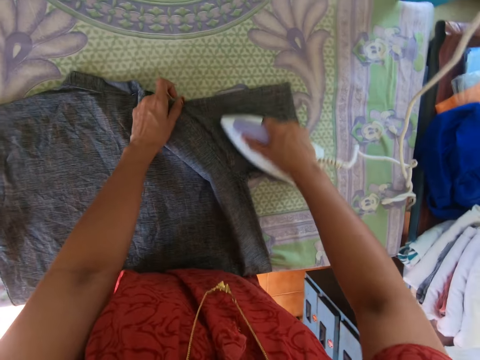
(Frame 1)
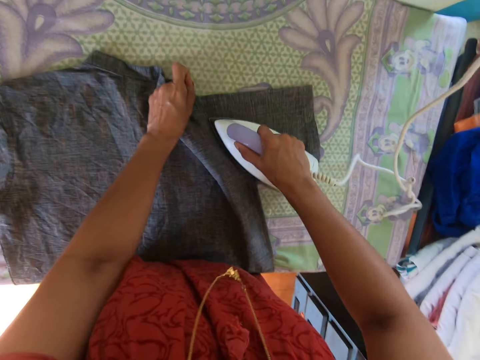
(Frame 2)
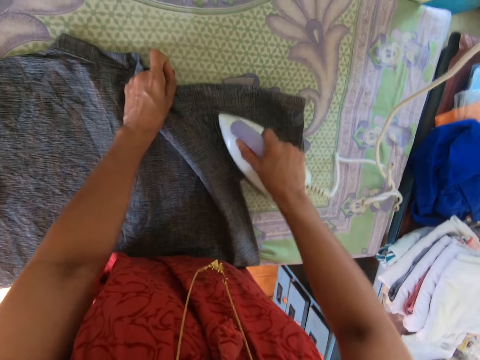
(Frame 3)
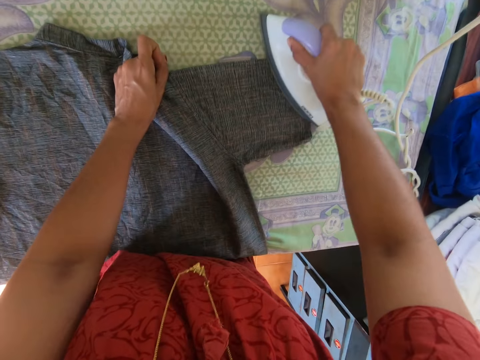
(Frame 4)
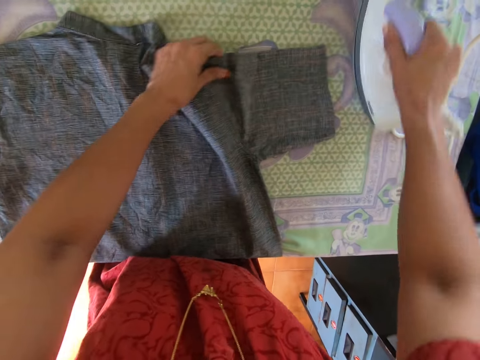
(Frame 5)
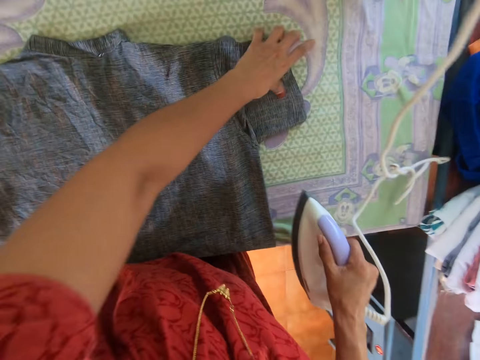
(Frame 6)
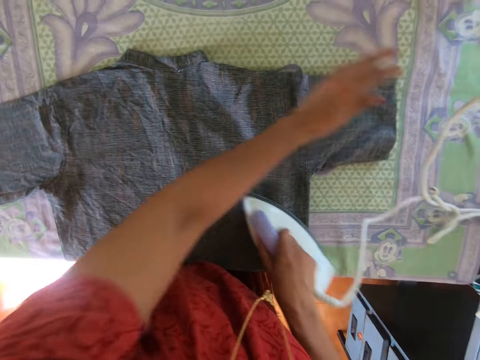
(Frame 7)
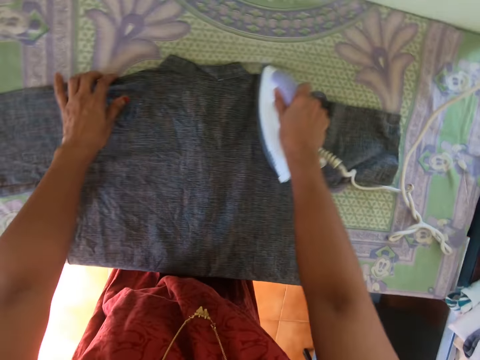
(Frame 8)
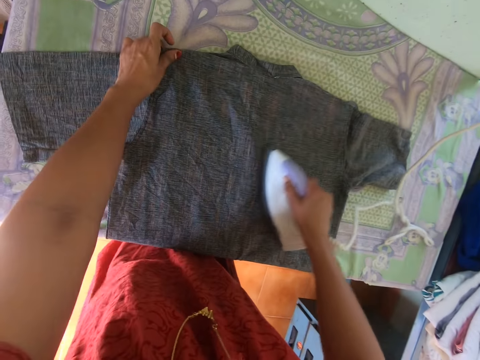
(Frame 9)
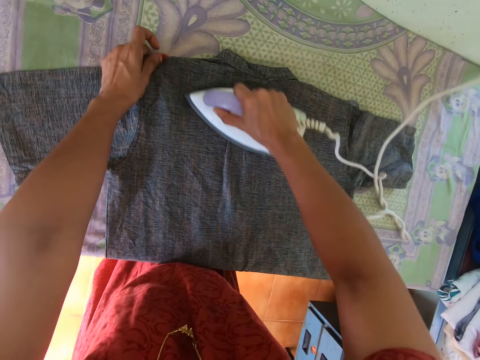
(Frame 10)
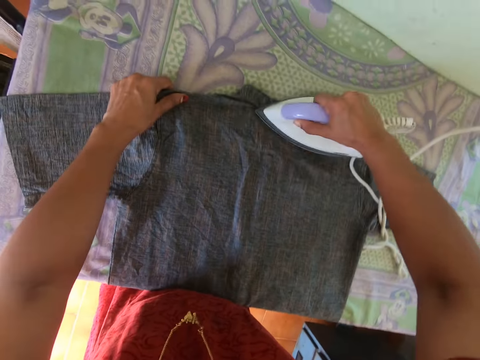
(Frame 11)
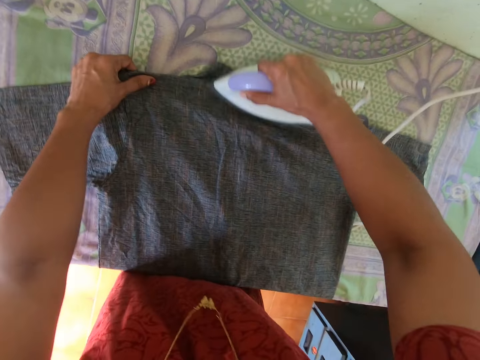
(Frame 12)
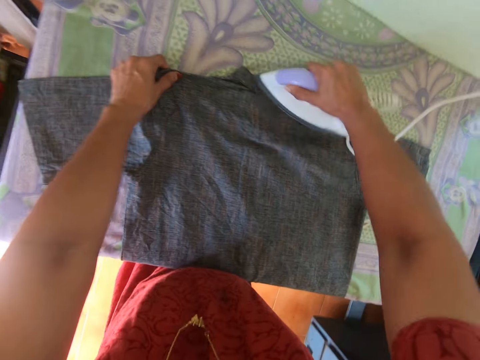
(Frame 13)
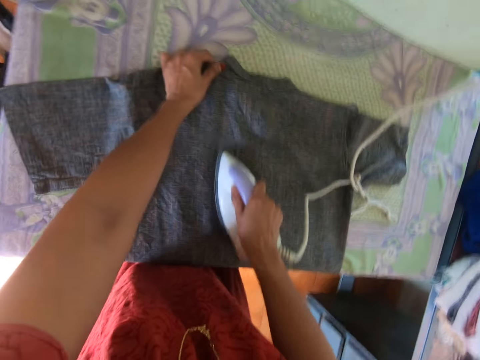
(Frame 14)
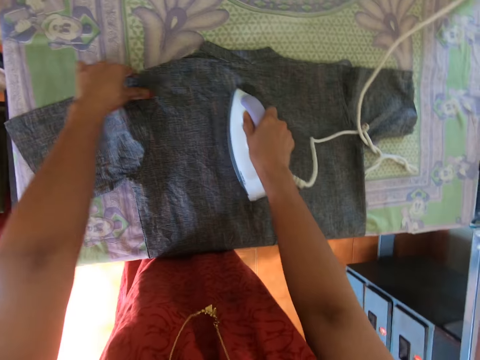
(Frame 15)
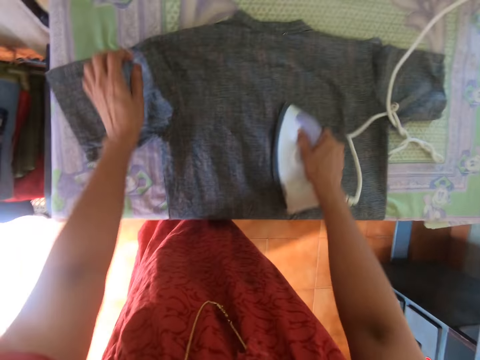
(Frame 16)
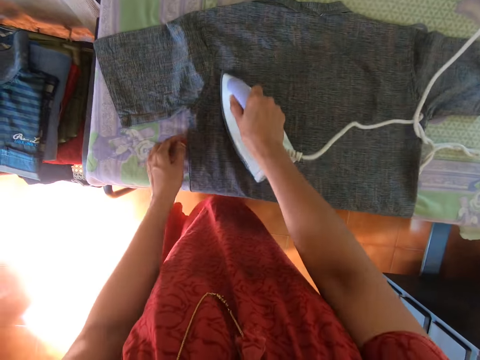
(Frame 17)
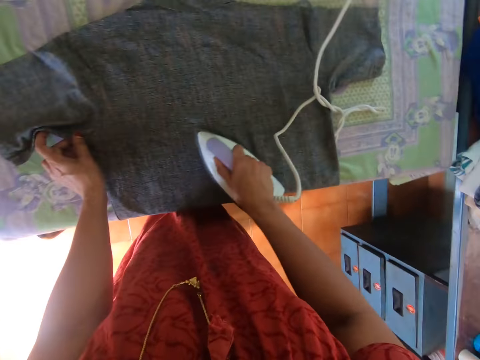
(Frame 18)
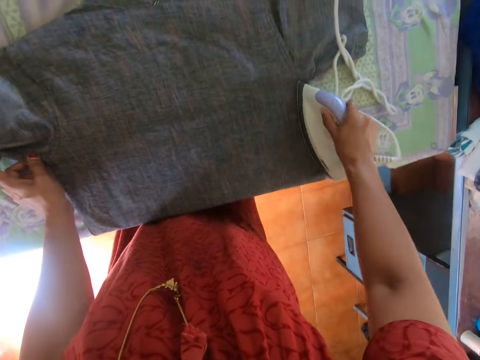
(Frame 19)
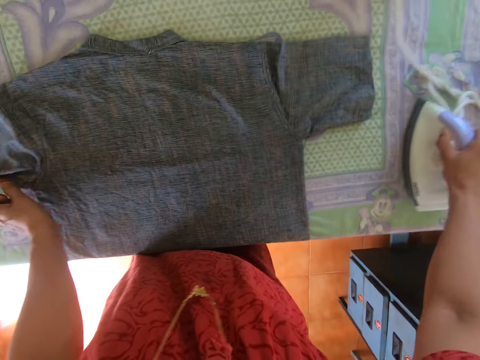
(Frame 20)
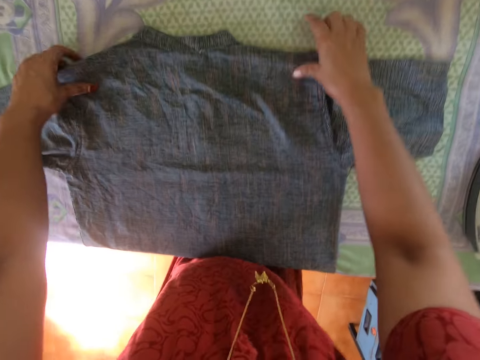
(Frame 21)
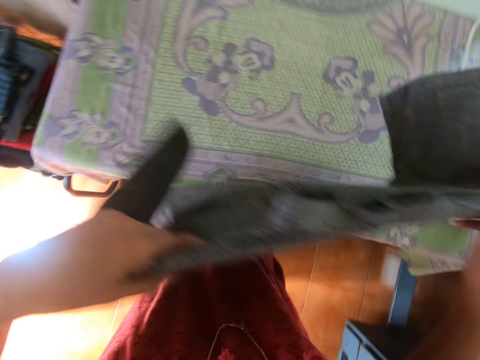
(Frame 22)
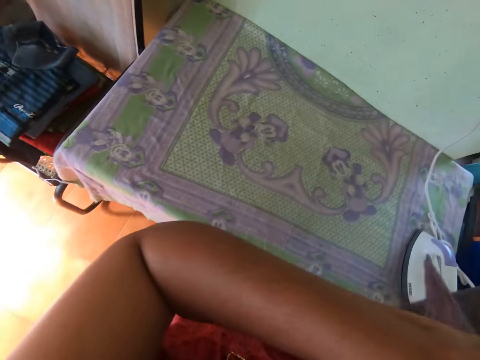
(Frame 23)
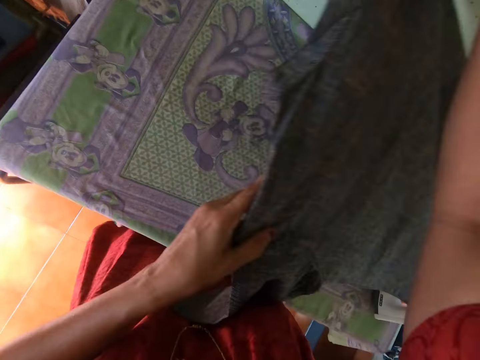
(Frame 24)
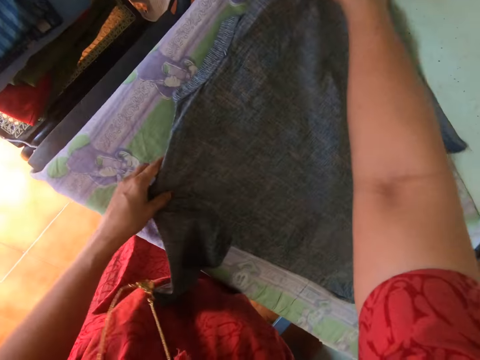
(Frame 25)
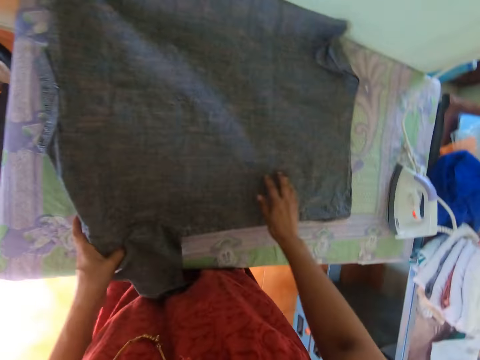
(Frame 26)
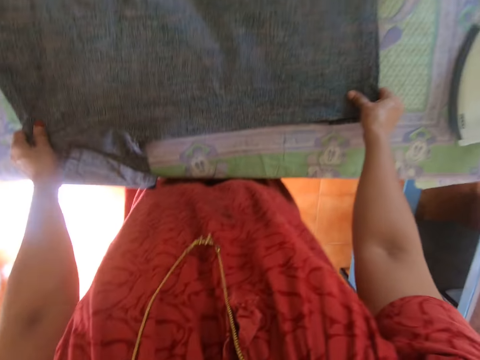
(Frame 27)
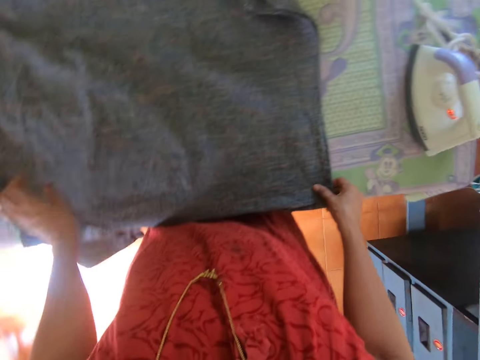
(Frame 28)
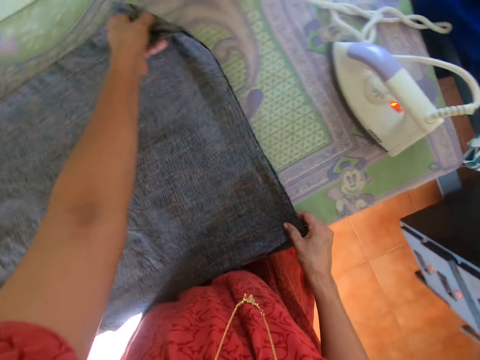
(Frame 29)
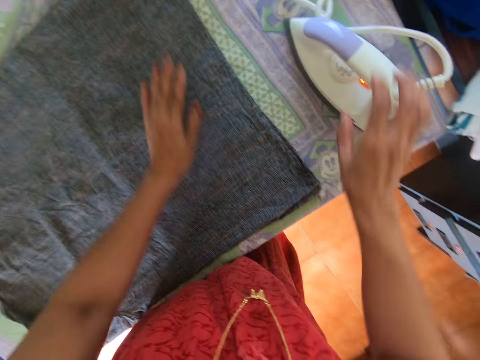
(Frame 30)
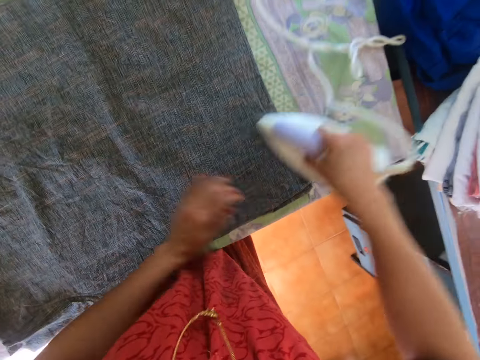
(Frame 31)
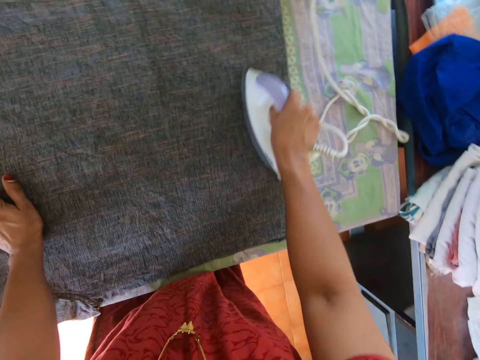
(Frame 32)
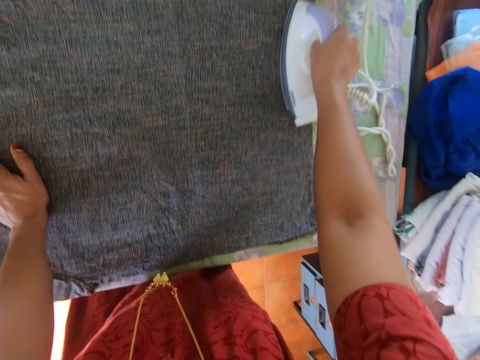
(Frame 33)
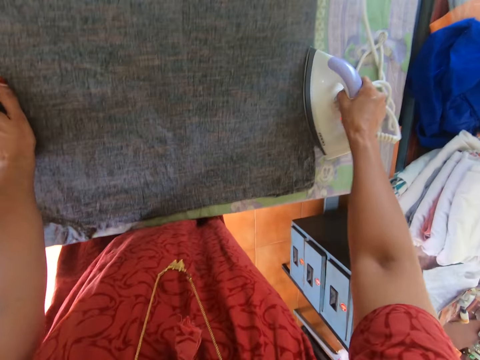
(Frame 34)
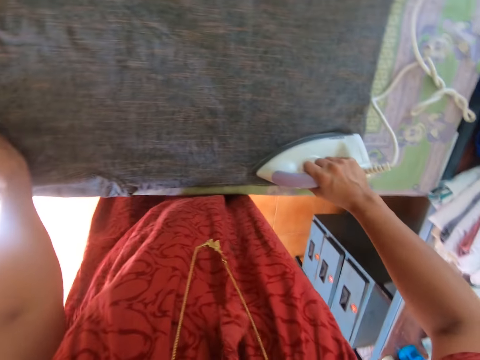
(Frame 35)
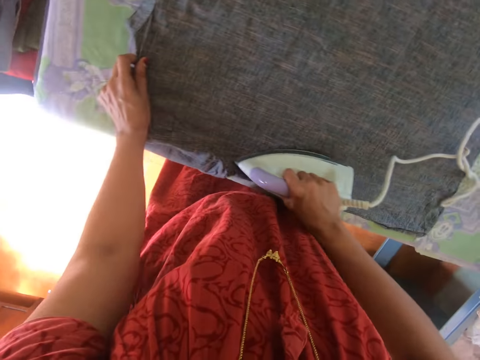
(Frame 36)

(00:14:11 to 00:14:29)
The camera wearer adjusts the shirt on the table with his left hand. He irons the shirt on the table with the iron in his right hand. He drops the iron on the table with his right hand. He picks the shirt from the table with both hands. He places the shirt on the table with both hands. He spreads the shirt on the table. He adjusts the shirt on the table with both hands. He picks the iron from the table with his right hand. He irons the shirt on the table with the iron in his right hand.

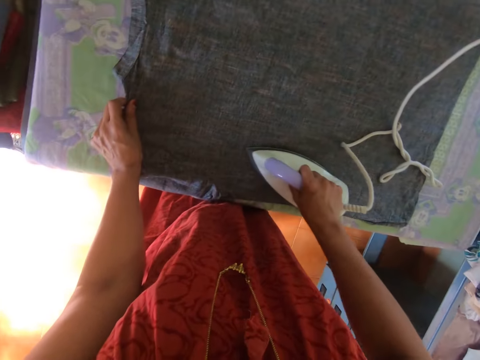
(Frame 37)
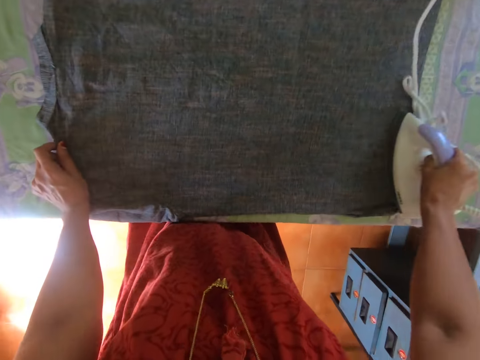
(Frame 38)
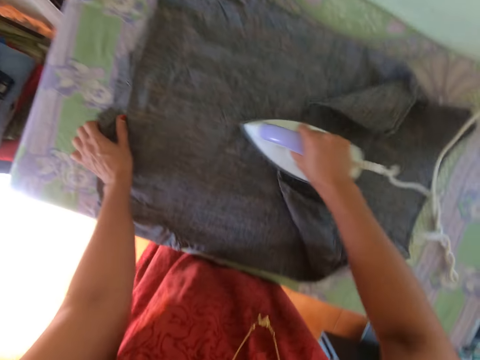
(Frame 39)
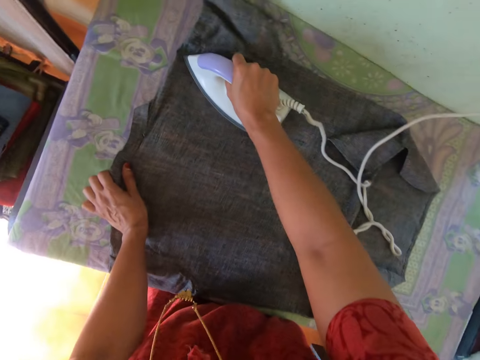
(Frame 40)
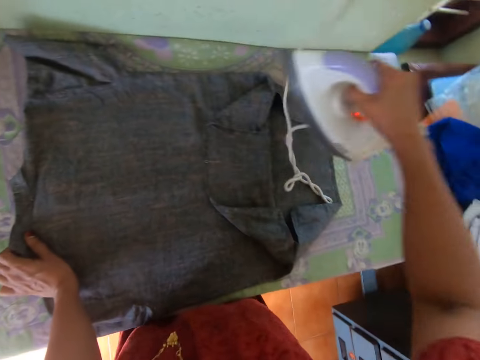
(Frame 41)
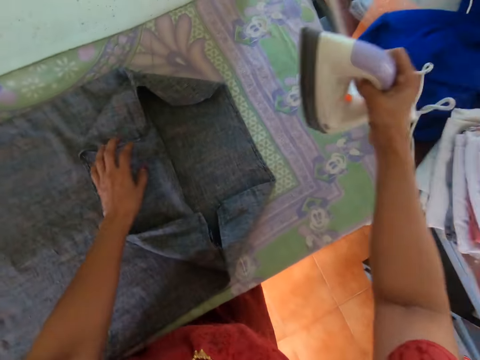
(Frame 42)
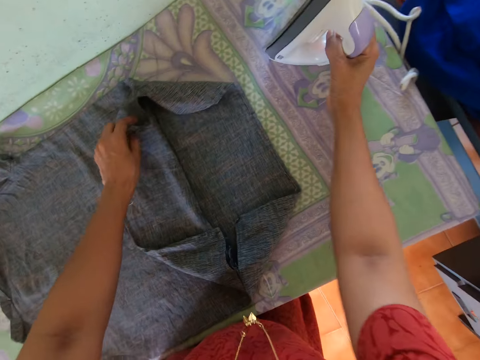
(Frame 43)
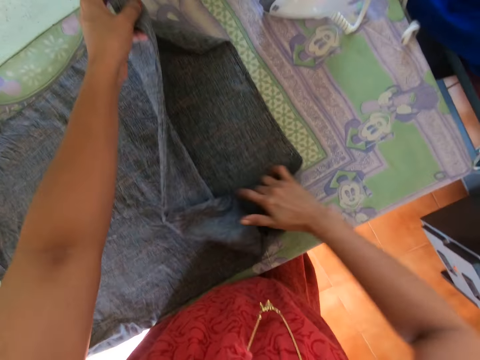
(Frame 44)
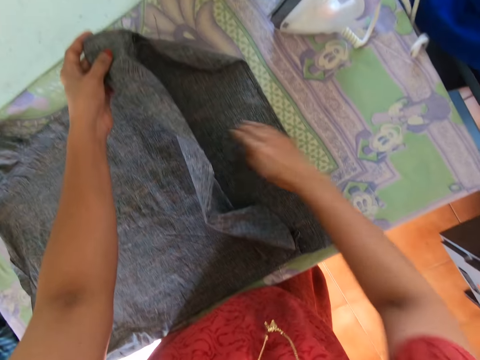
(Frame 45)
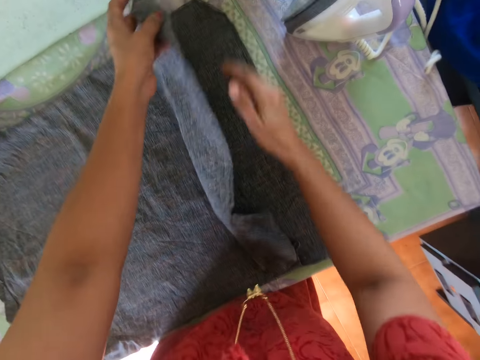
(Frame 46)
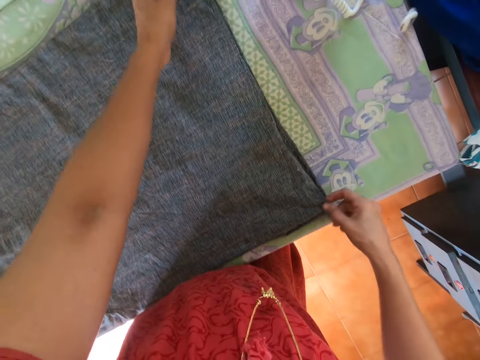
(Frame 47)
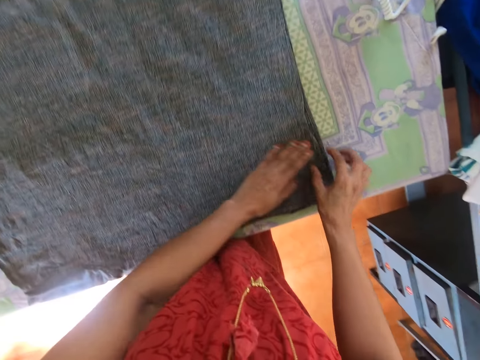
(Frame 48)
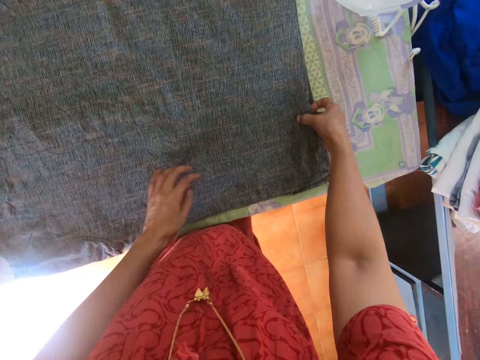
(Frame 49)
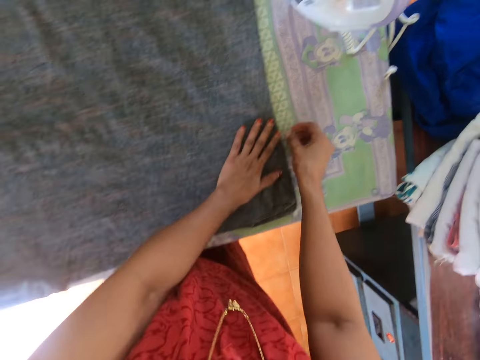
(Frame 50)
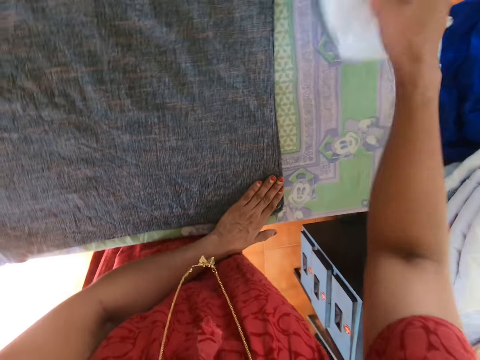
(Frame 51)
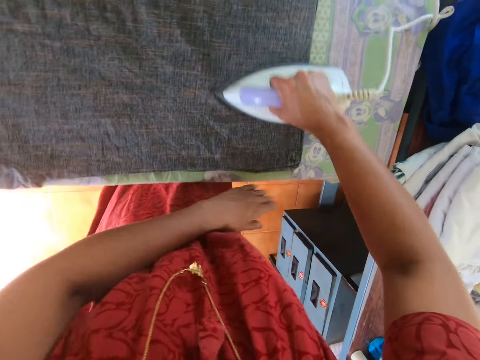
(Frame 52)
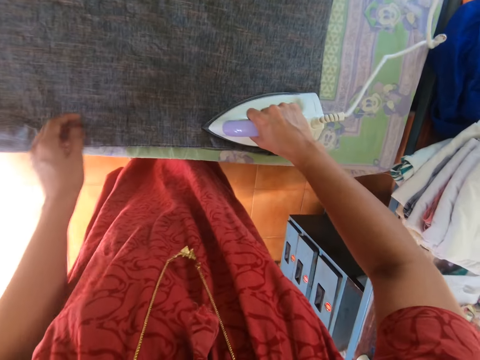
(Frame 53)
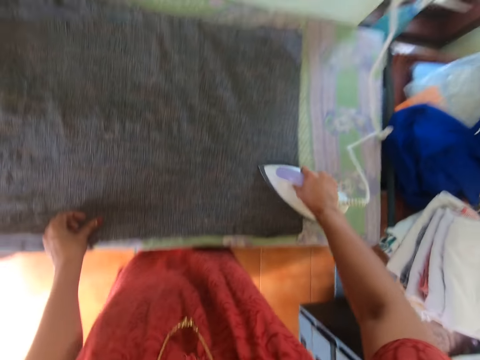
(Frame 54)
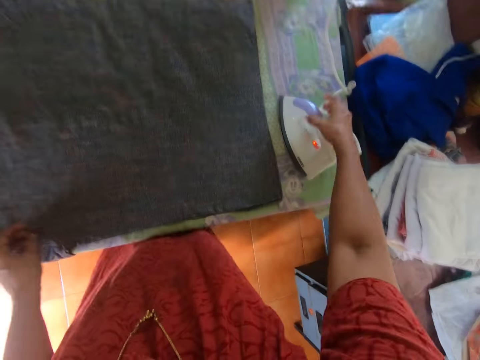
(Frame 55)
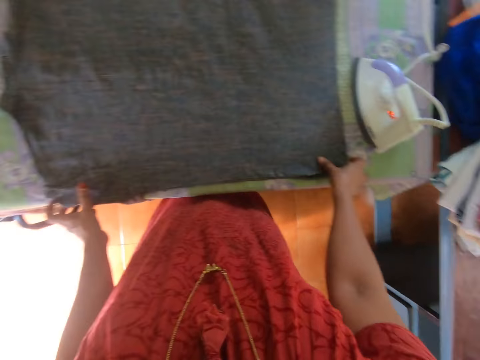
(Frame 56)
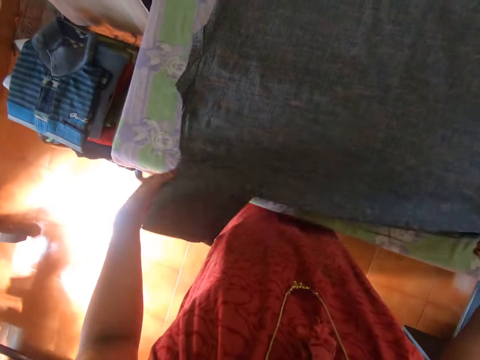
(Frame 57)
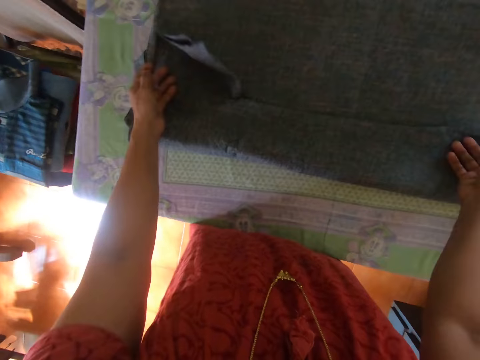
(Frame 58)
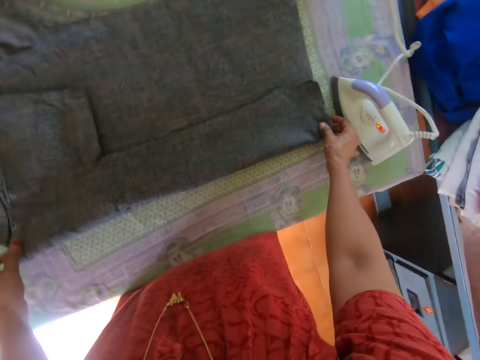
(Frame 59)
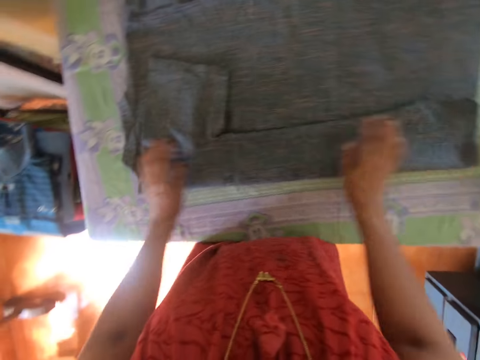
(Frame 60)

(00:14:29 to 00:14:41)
The camera wearer adjusts the shirt on the table with his left hand. He drops the iron on the table with his right hand. He adjusts the shirt on the table with both hands. He spreads the shirt. He picks up the iron from the table with his right hand. He irons the shirt on the table with the iron in his right hand. He drops the iron on the table with his right hand. He folds the shirt on the table with both hands. He adjusts the shirt on the table.
